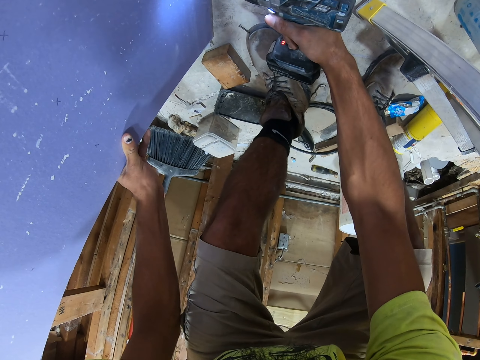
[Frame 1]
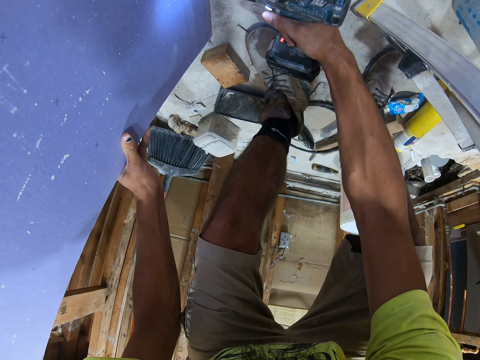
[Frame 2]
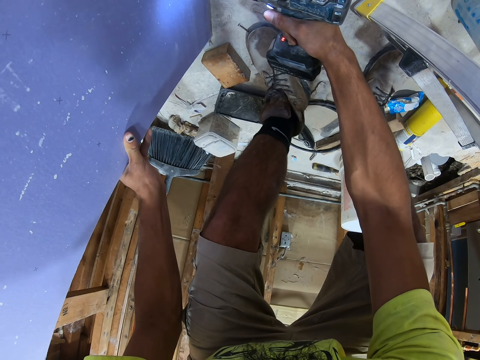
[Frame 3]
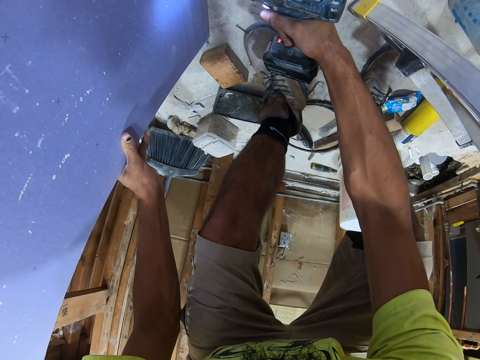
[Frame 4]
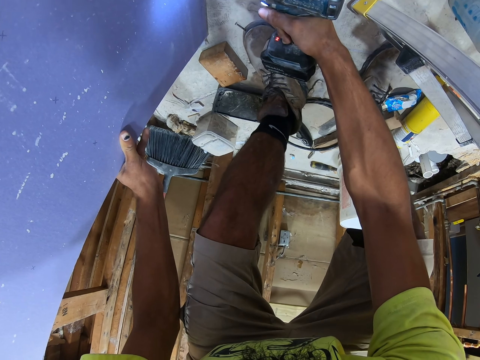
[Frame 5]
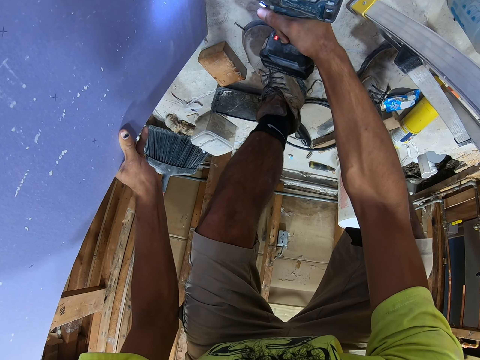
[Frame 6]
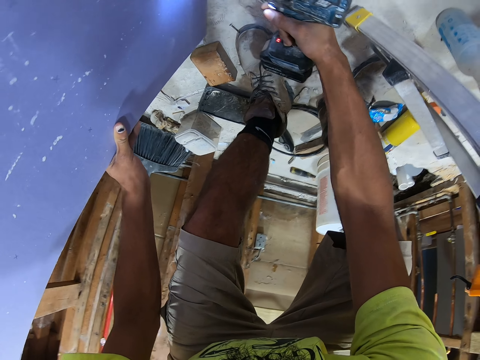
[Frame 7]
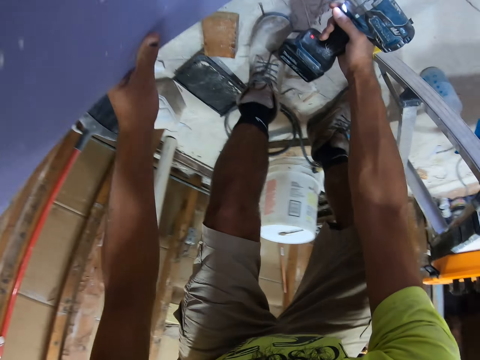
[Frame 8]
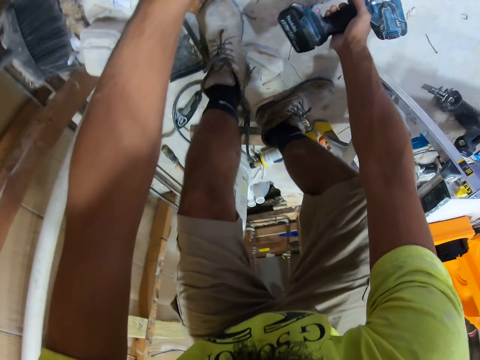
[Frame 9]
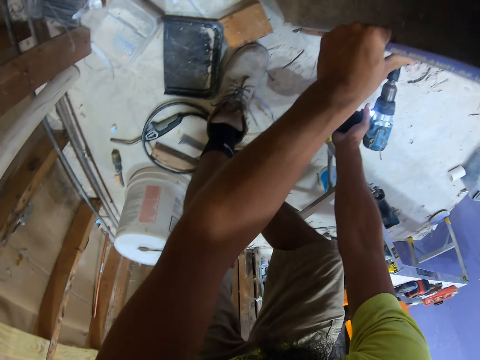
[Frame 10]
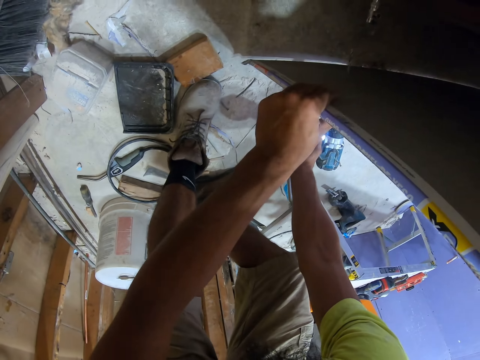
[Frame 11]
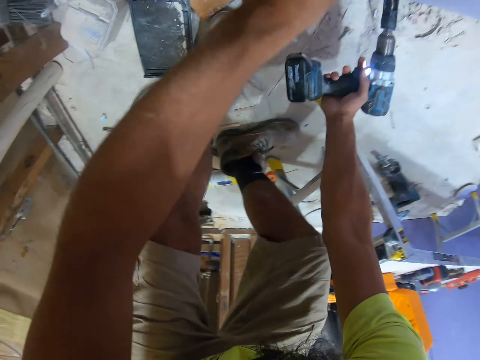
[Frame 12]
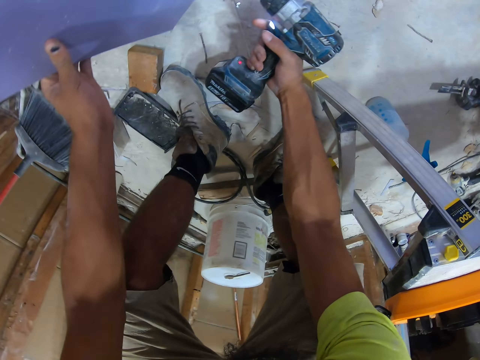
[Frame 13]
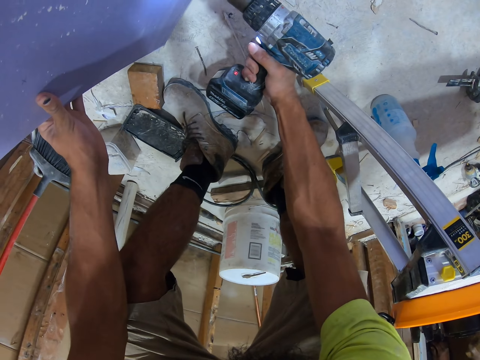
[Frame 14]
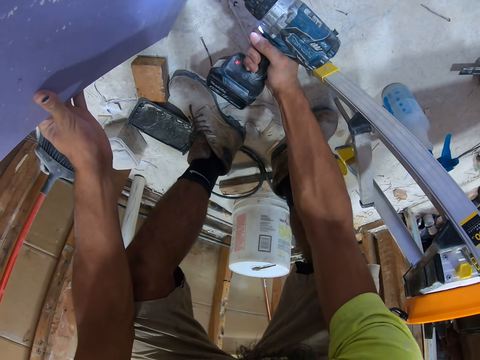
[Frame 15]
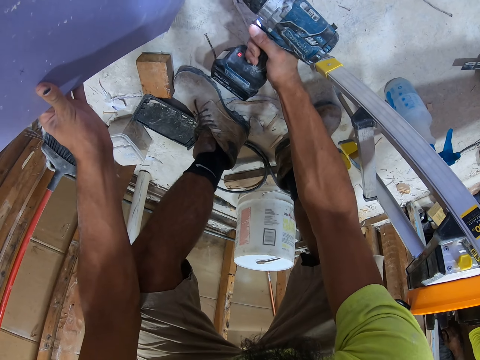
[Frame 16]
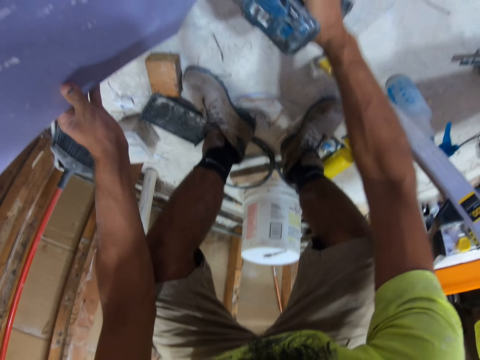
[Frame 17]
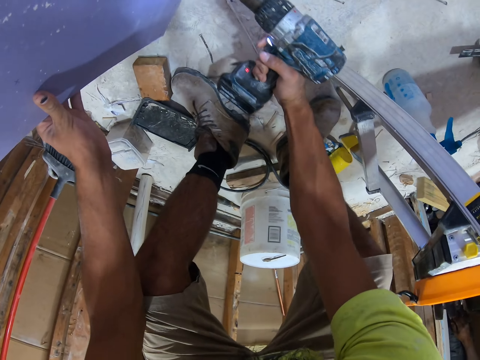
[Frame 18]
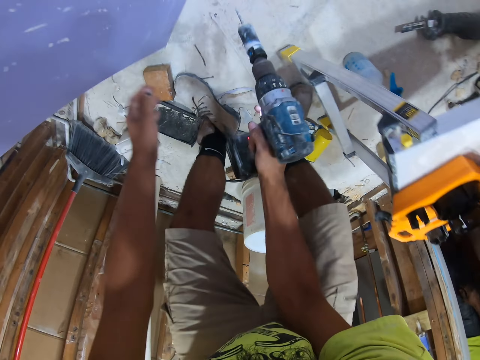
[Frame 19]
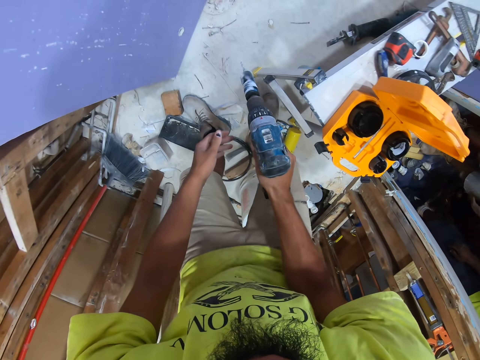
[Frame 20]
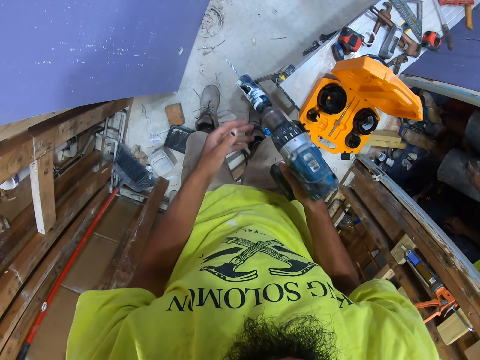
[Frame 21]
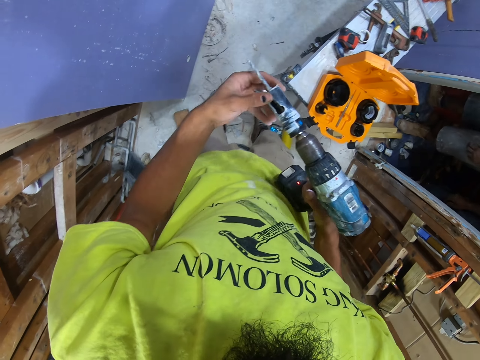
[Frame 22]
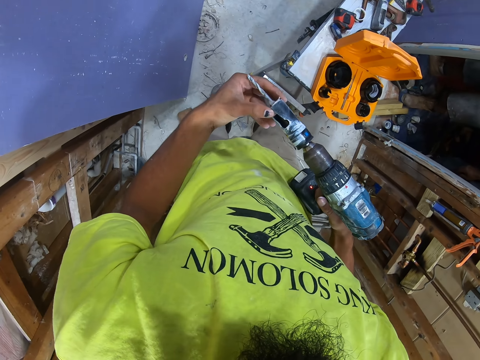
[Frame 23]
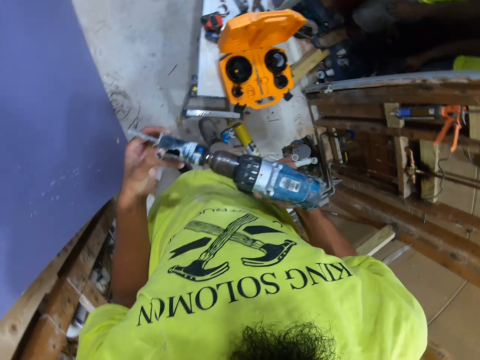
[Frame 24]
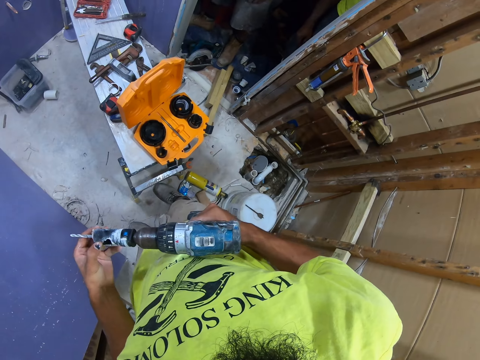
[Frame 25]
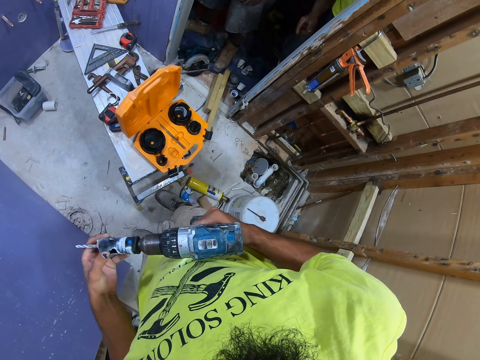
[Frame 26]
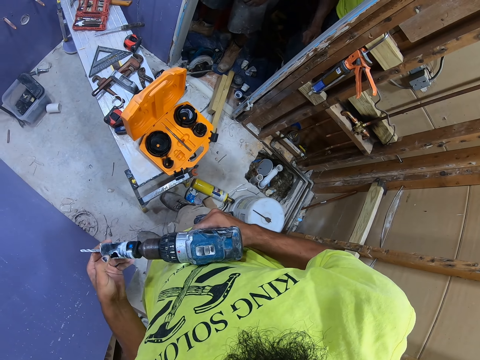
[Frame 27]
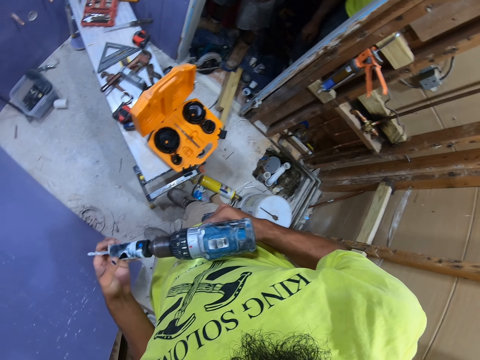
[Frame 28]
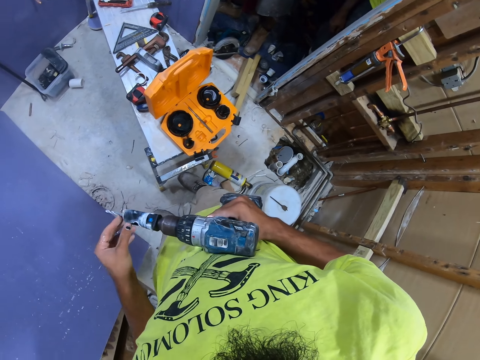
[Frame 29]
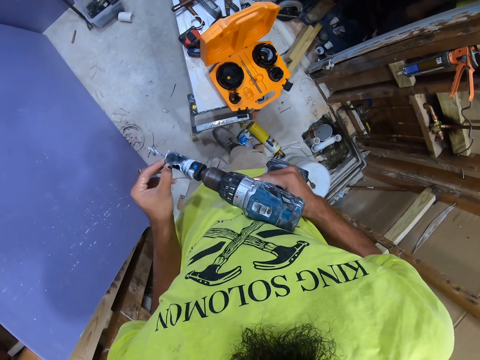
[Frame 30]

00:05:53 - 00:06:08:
The camera wearer screws the blockboard. They look at the floor. They remove both hands from the blockboard. They stand up. They loosen the chuck. They look at the soldering gun.

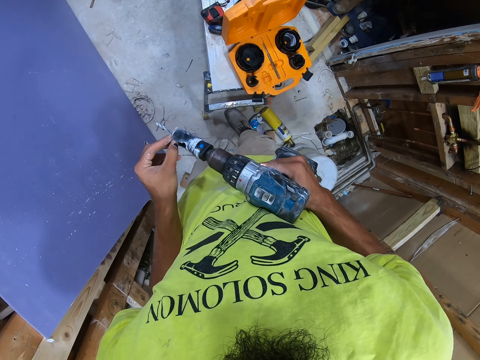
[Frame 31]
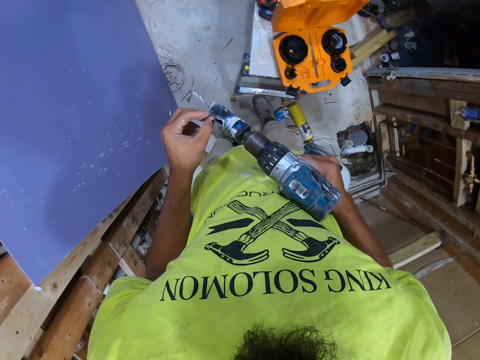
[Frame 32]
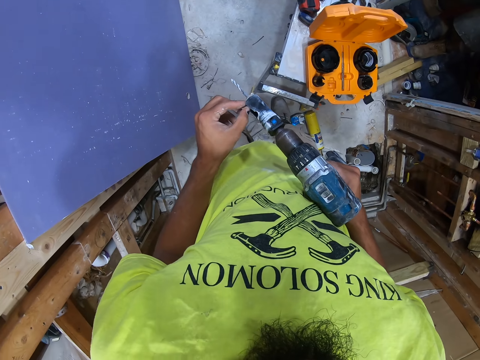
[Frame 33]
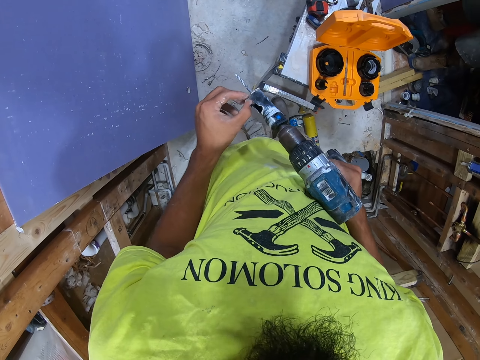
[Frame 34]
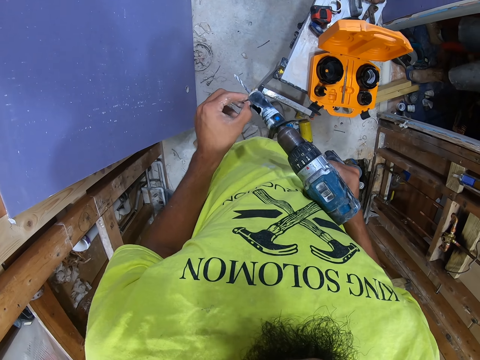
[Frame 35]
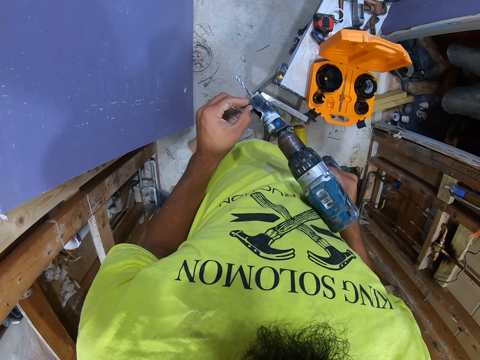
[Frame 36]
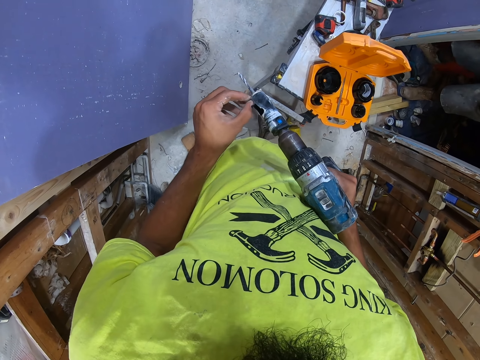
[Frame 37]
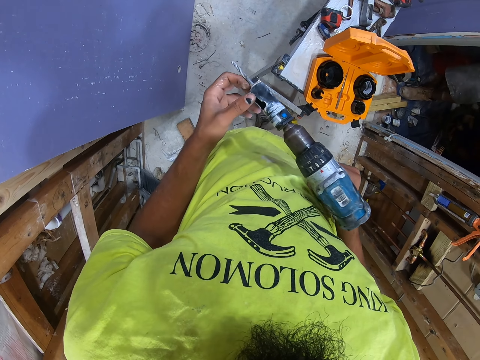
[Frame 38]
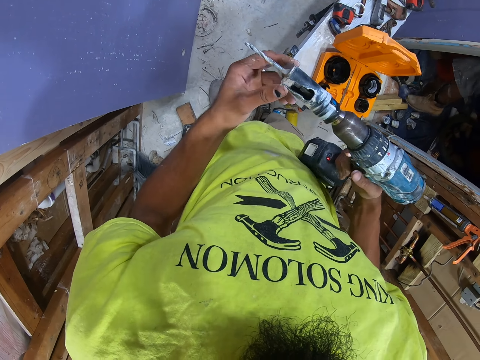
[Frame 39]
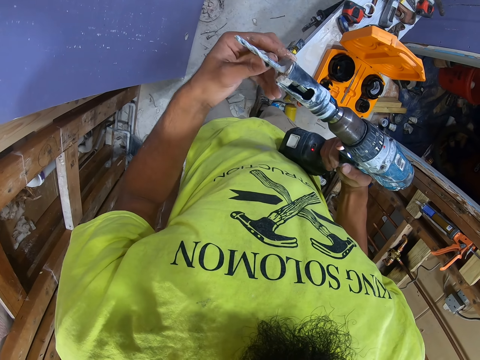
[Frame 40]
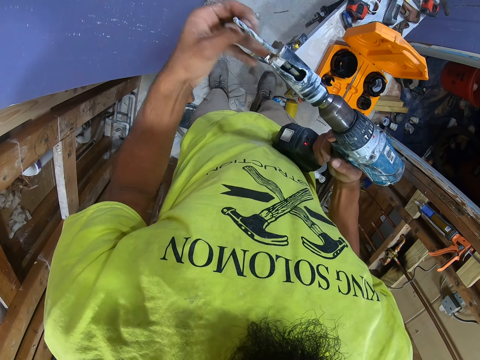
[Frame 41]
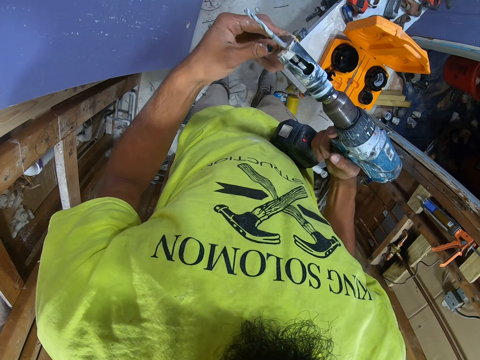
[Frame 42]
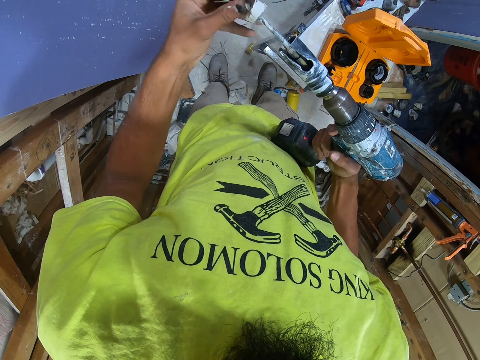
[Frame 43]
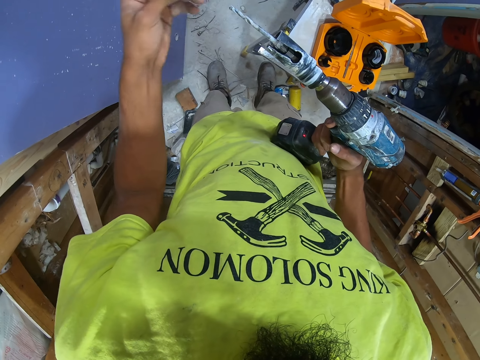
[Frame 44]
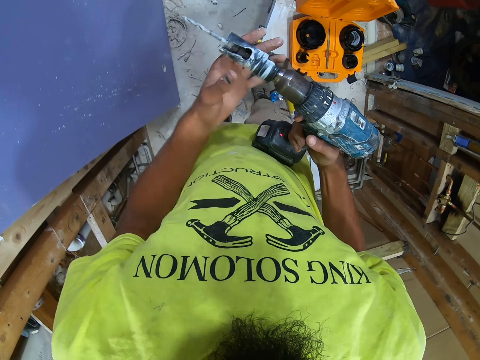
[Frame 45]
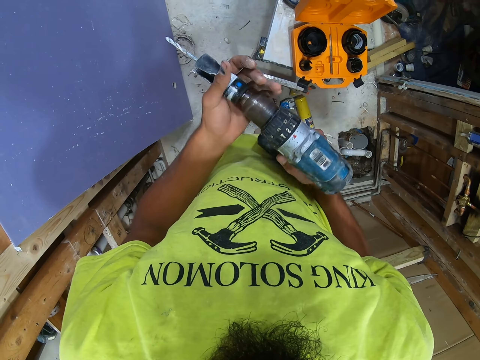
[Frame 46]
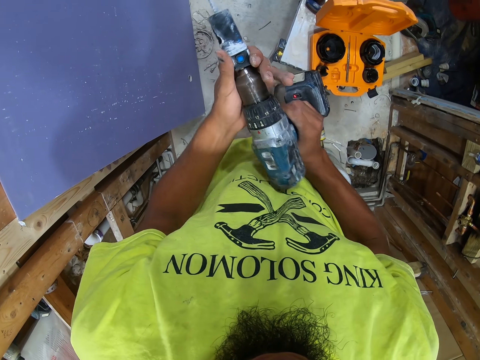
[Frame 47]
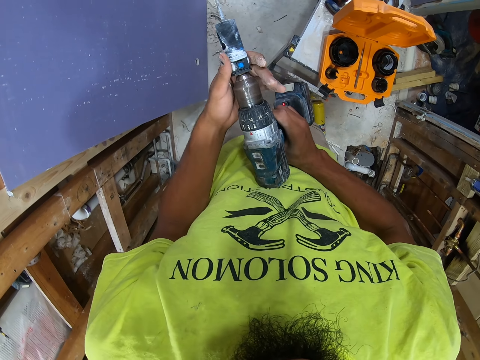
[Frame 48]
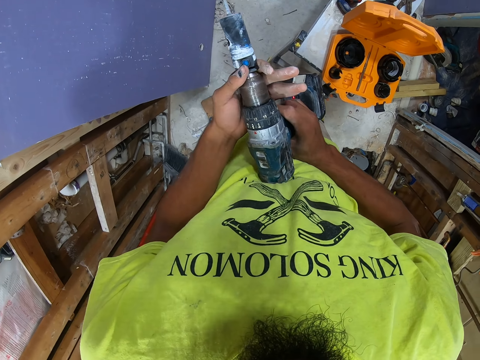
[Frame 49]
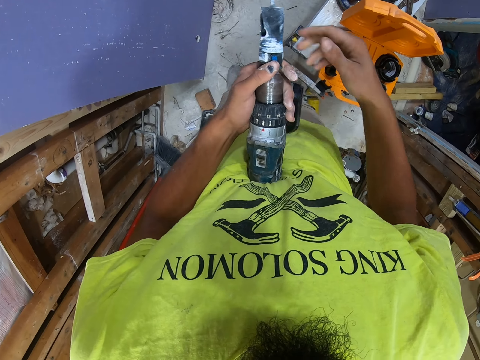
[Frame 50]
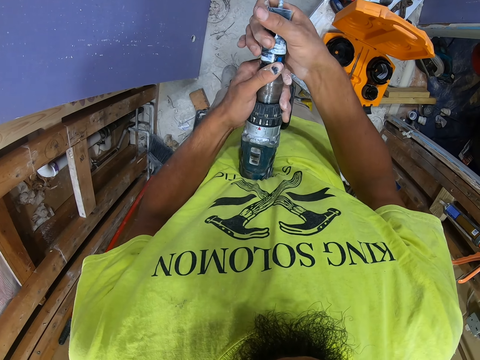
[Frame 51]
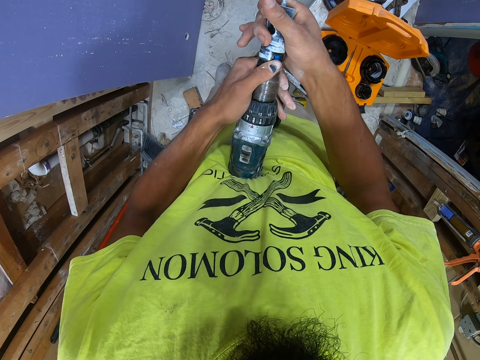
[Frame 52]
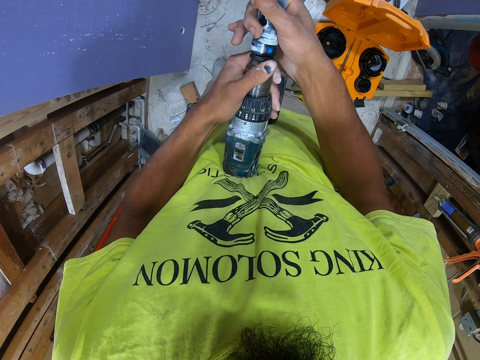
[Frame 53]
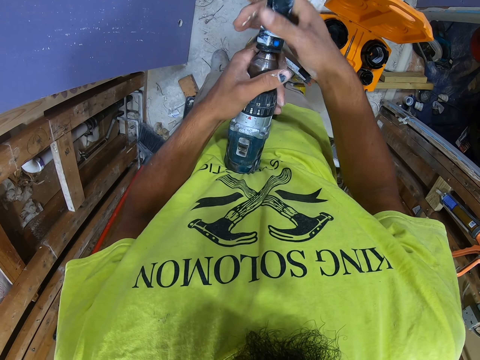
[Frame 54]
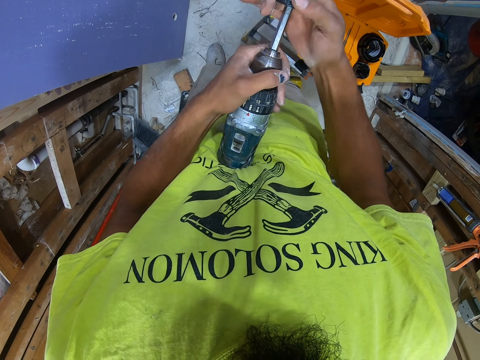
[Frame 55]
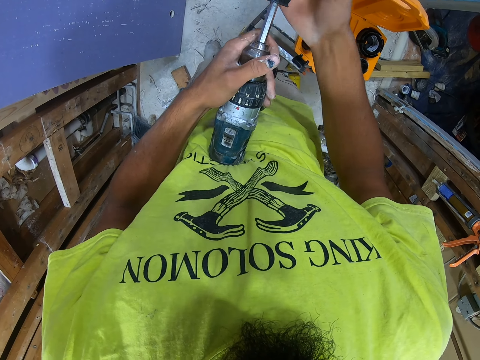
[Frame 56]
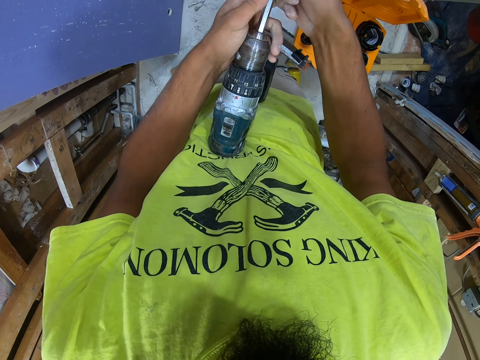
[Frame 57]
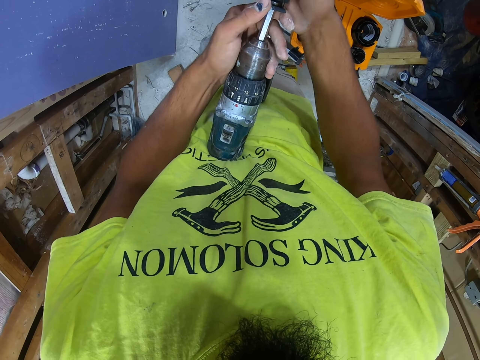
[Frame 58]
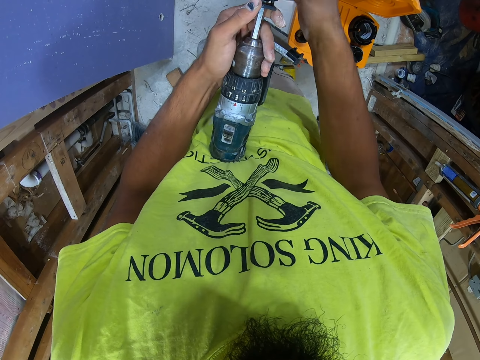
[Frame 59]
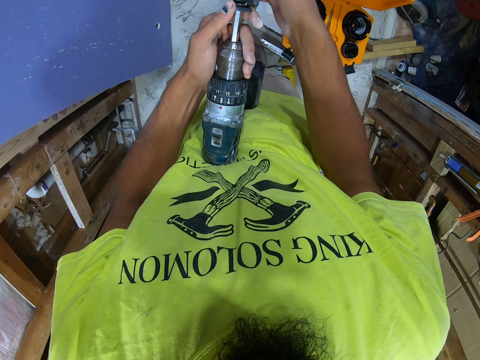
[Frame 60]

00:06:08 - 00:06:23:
The camera wearer feels the plastic pipe tube on the soldering gun. They remove the chuck holder from the drill. They throw something. They loosen the chuck. They loosen the soldering gun head. They remove the chuck from the drill.
